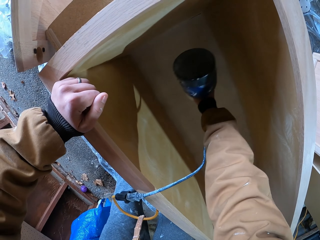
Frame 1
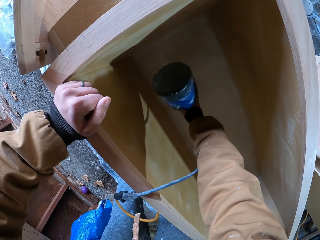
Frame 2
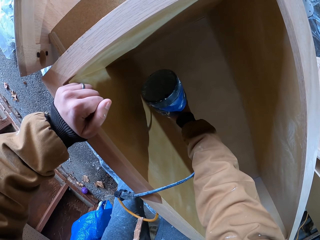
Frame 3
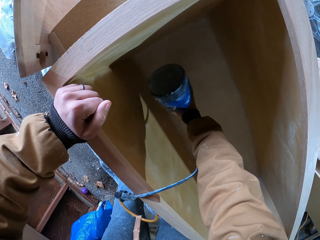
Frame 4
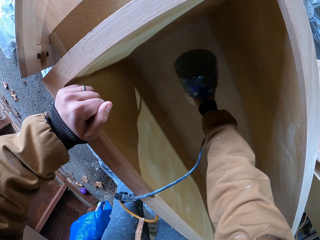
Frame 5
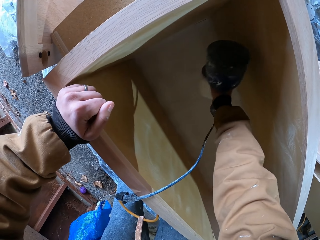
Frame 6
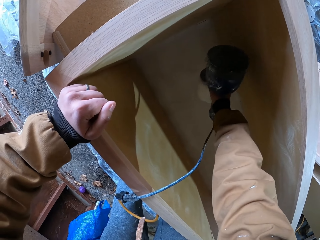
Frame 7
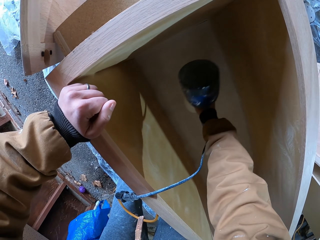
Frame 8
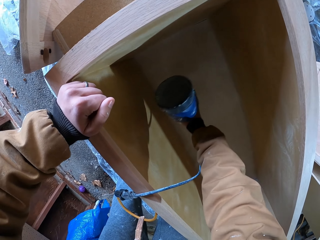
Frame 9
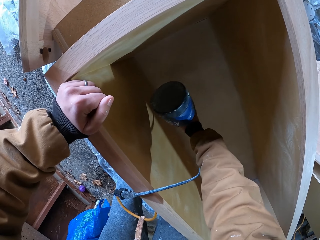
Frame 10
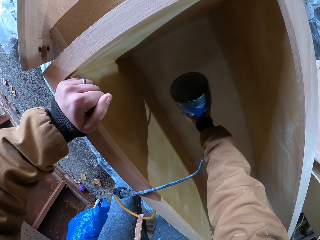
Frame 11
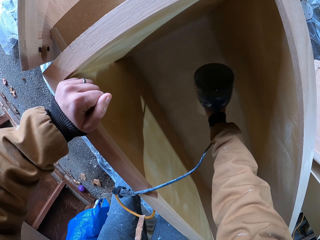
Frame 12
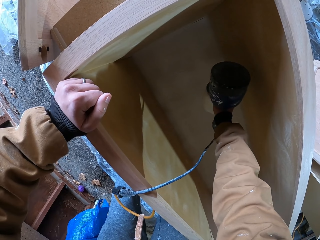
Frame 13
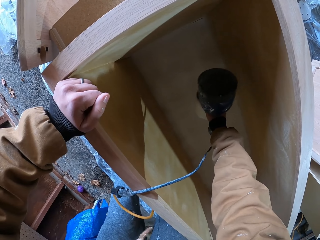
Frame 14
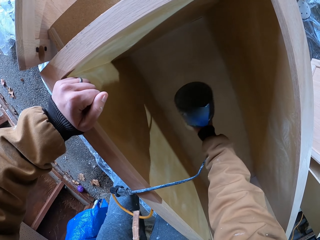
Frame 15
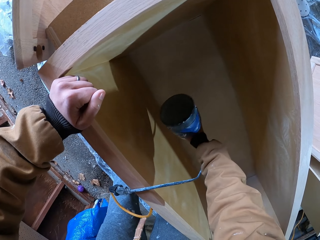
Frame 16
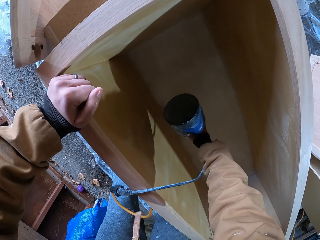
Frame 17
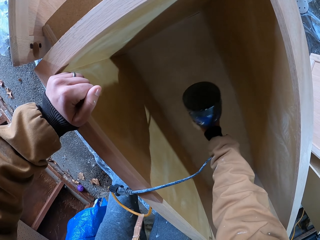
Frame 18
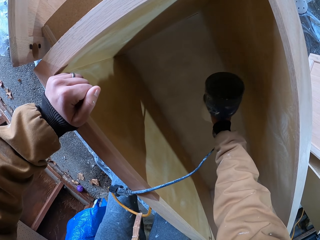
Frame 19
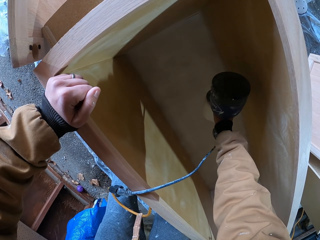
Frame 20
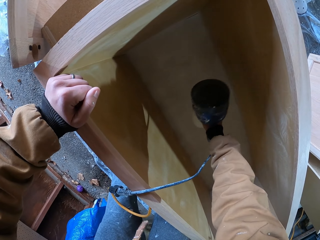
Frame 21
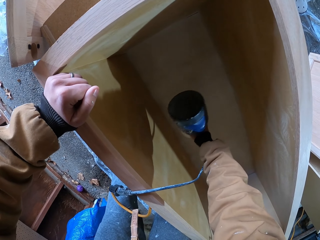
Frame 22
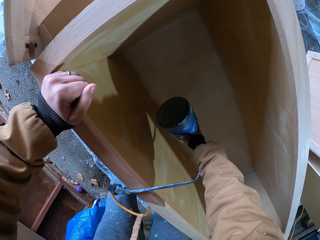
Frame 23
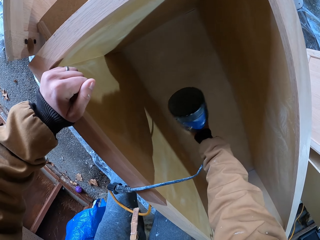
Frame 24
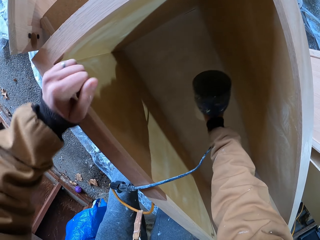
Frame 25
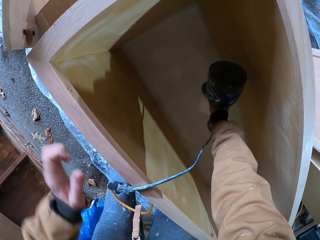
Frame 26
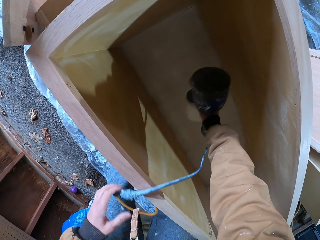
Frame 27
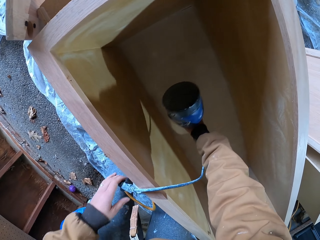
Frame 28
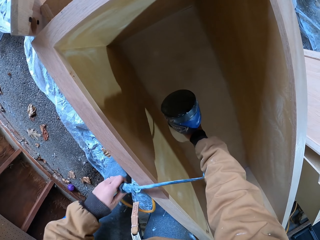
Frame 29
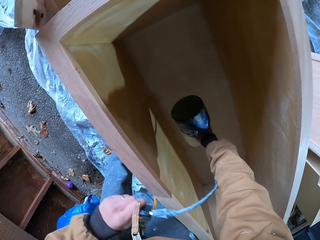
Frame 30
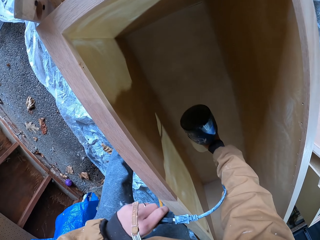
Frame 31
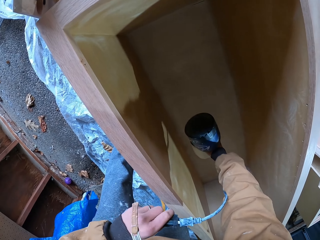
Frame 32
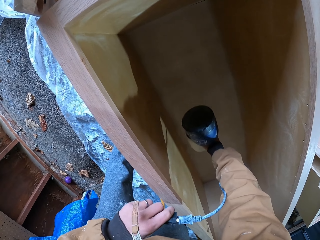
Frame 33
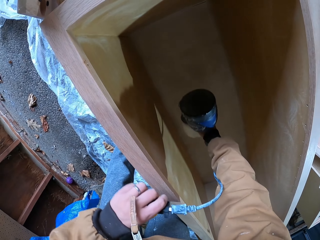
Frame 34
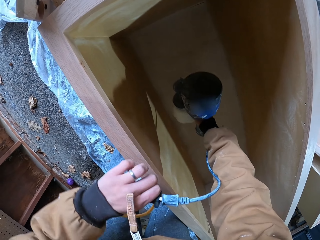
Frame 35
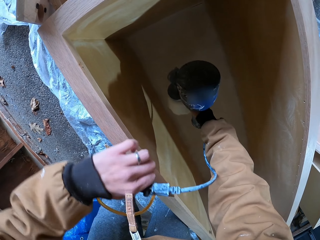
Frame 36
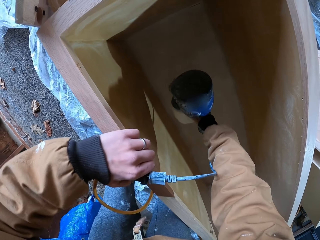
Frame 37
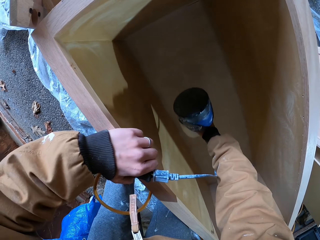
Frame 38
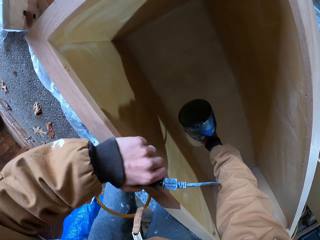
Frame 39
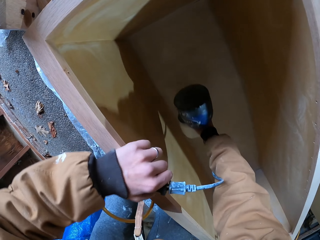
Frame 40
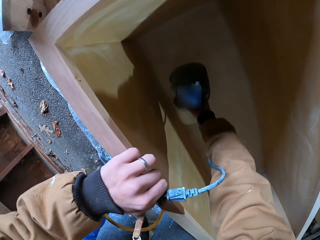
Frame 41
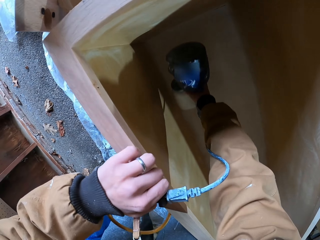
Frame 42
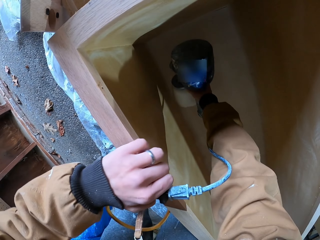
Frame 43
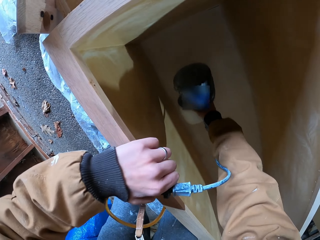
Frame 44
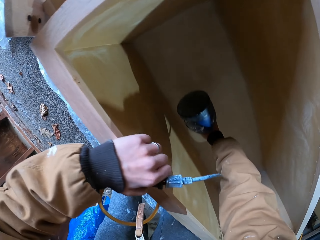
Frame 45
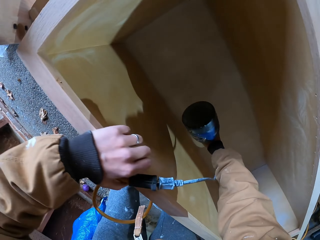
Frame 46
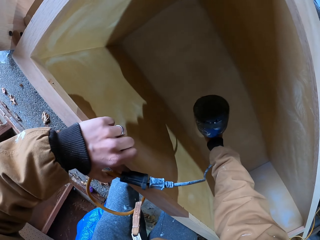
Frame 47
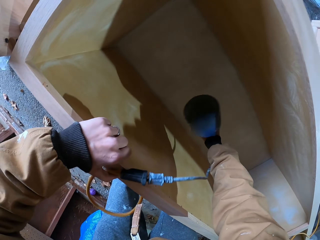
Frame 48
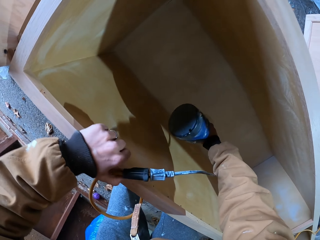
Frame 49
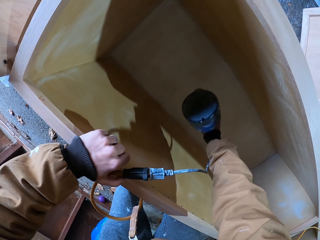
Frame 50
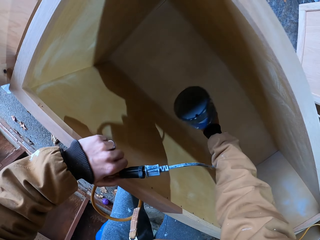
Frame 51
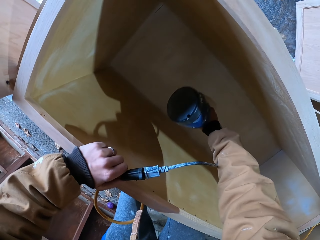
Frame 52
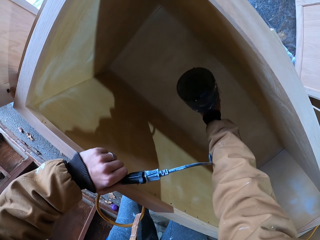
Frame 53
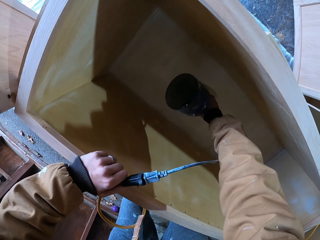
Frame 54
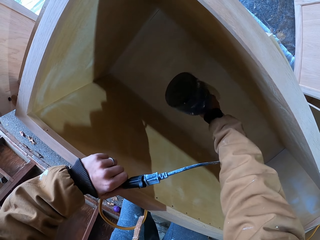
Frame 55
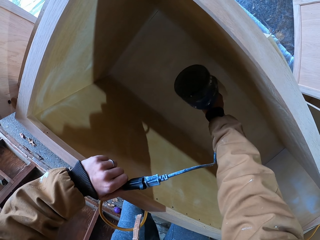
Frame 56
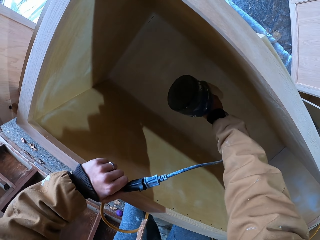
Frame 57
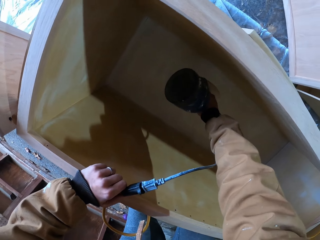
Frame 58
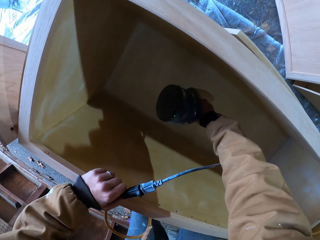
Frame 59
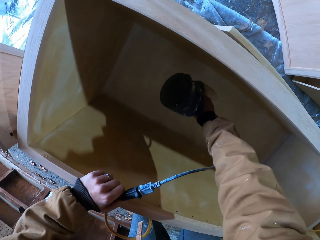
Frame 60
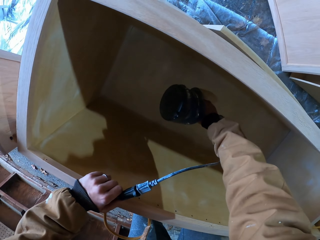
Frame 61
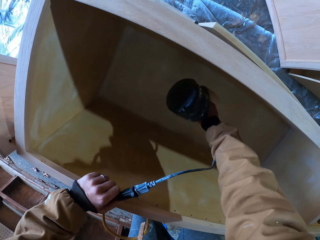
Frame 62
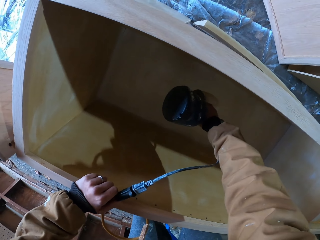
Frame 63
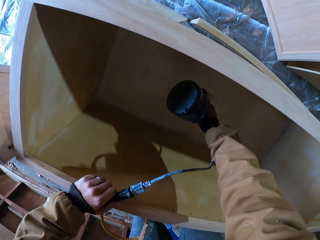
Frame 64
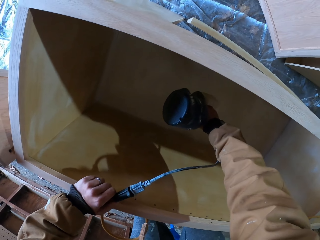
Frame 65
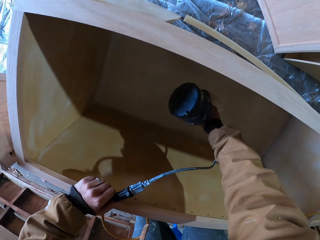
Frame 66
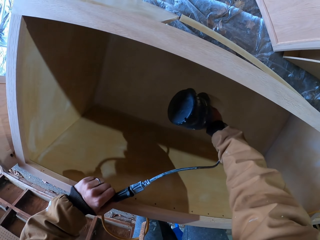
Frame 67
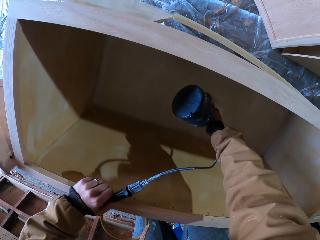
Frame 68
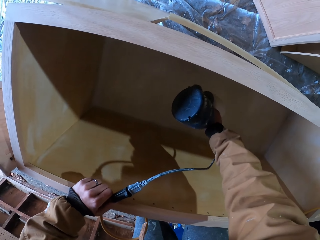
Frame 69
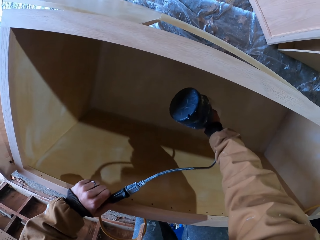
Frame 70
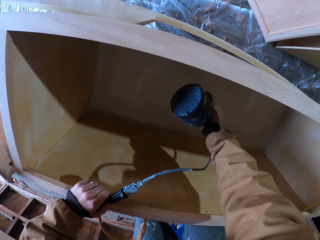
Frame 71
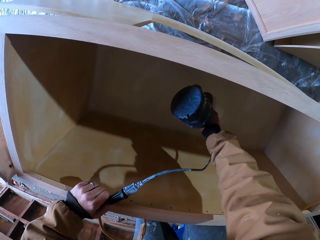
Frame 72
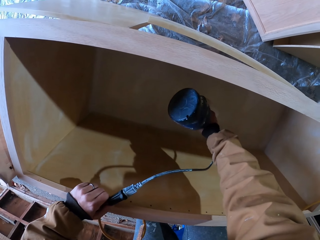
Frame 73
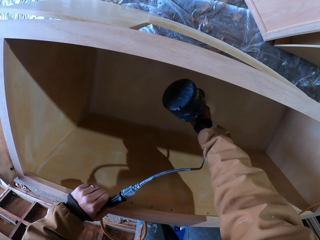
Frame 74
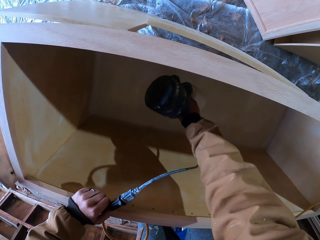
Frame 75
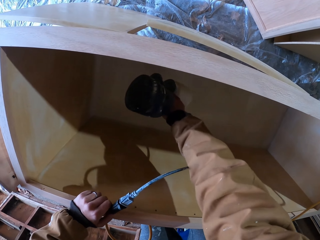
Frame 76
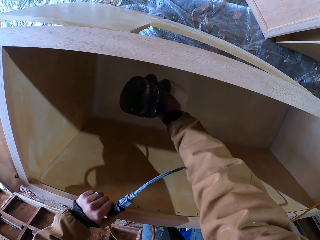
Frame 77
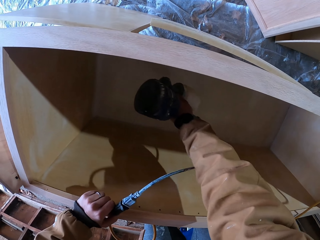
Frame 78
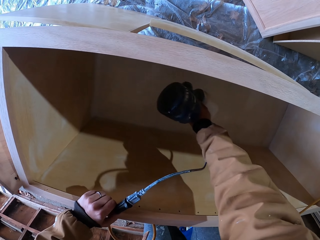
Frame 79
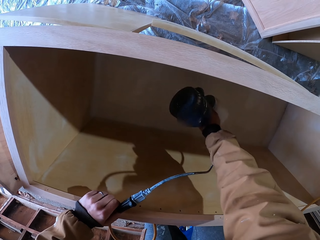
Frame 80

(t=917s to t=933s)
The camera wearer pulls the wire with the left hand. They hold the cable. They spray the wooden box with a paint sprayer. They place the left hand on the wooden box. They spray the wooden box with the paint sprayer.

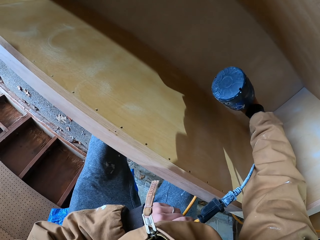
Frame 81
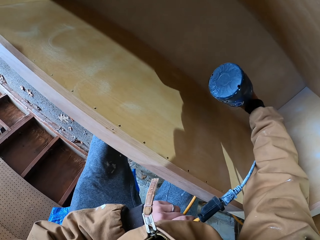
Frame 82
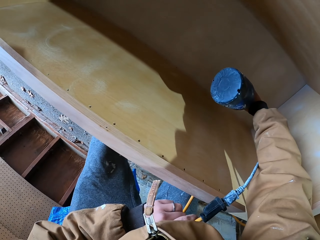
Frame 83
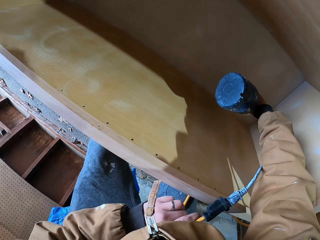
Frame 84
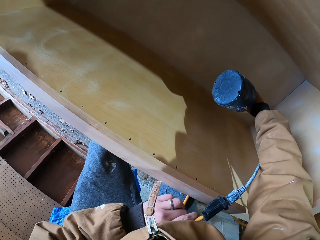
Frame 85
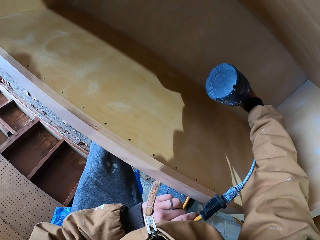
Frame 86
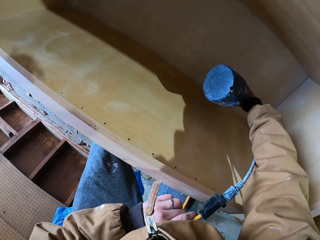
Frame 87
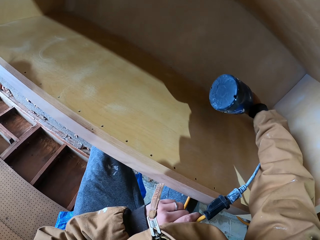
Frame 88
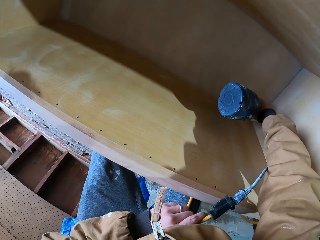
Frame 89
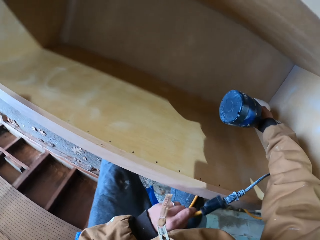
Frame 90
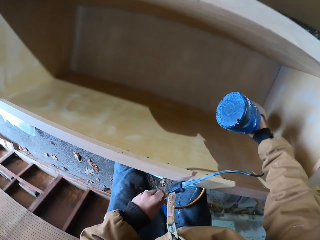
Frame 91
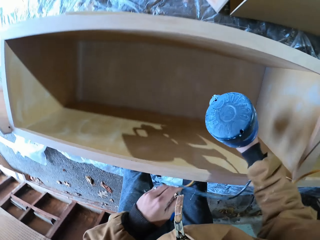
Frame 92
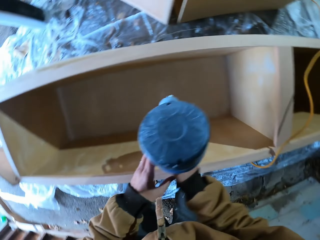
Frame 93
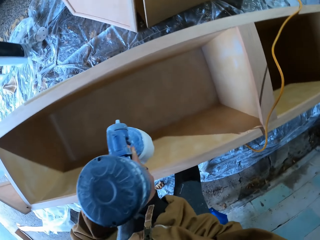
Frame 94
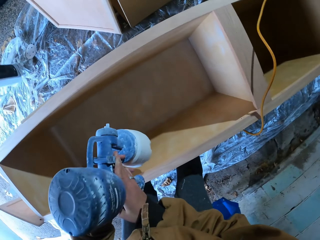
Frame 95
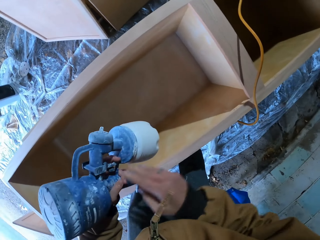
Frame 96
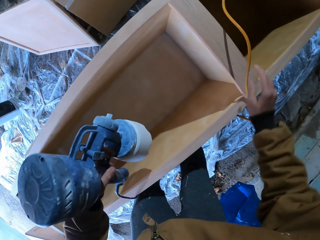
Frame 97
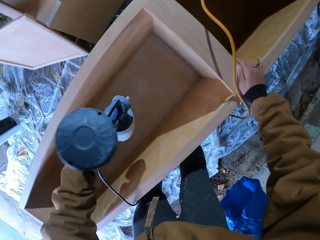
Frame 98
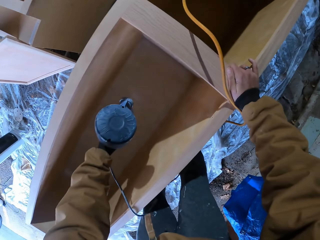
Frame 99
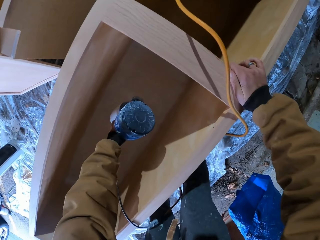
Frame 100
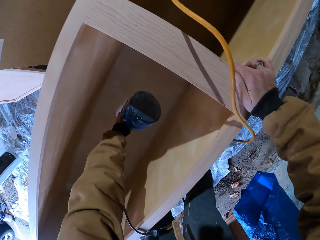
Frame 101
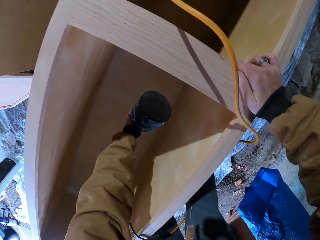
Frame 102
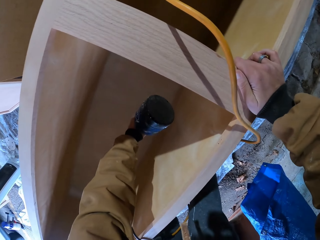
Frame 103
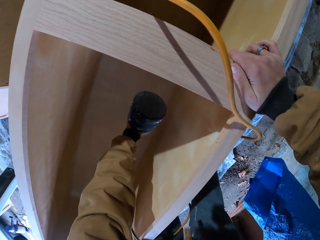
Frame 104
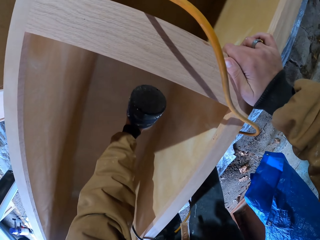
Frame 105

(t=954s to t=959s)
The camera wearer releases the wire. He switches the paint sprayer to the left hand. He holds the paint sprayer machine with his left hand. He places the right hand on the wooden box. He holds onto the wood box. He sprays the wooden box with the paint sprayer.
